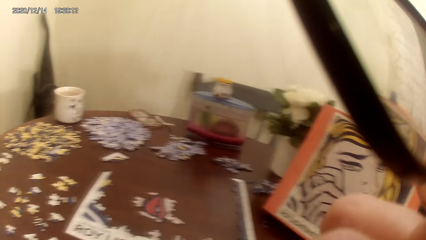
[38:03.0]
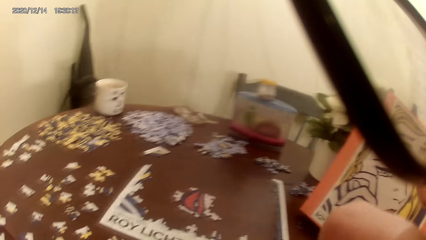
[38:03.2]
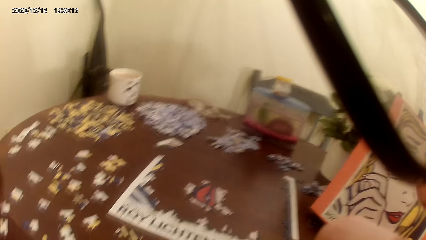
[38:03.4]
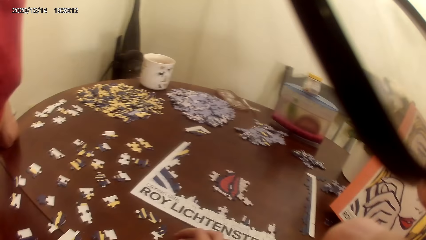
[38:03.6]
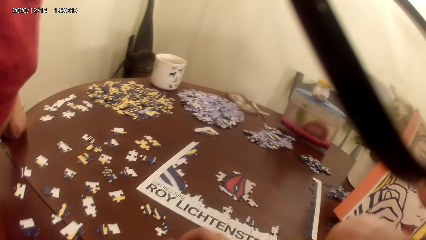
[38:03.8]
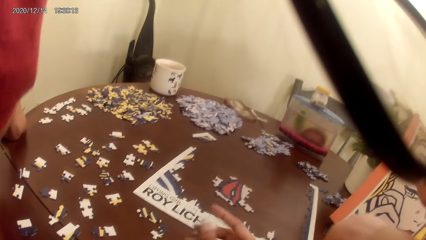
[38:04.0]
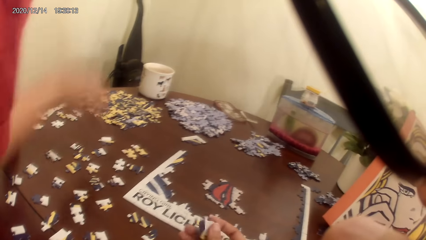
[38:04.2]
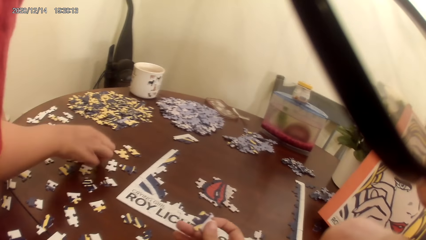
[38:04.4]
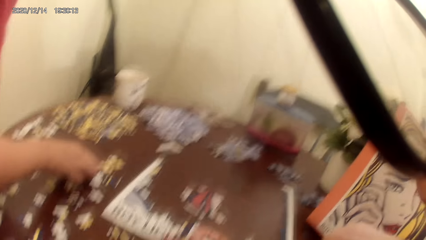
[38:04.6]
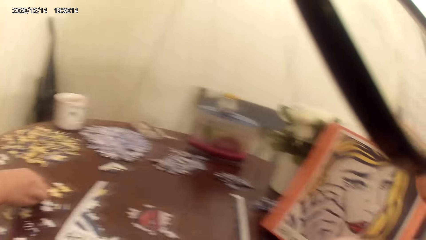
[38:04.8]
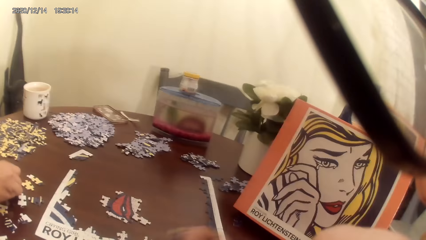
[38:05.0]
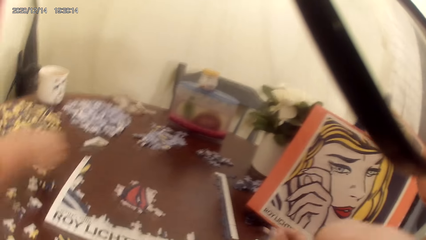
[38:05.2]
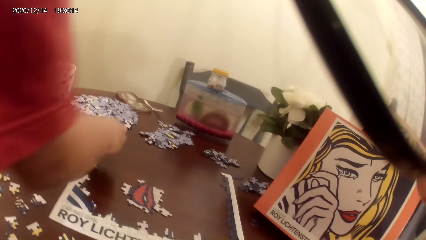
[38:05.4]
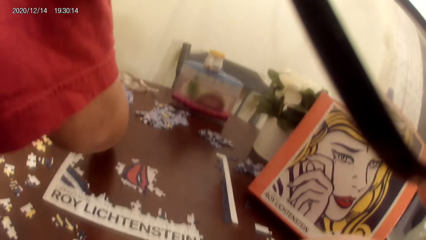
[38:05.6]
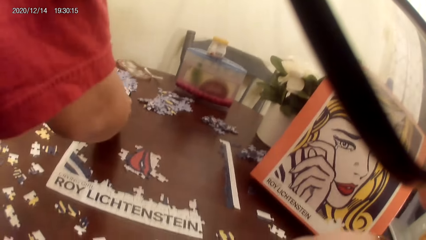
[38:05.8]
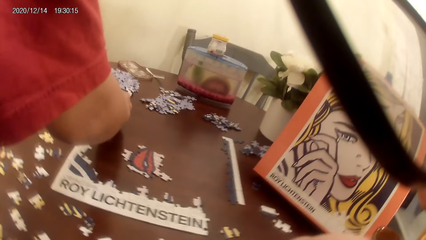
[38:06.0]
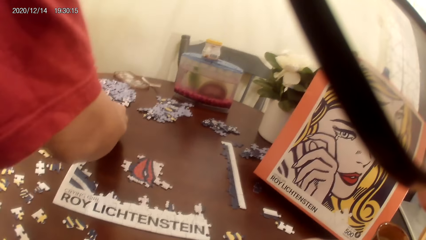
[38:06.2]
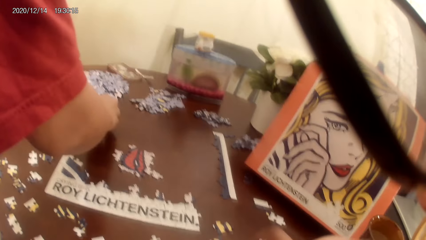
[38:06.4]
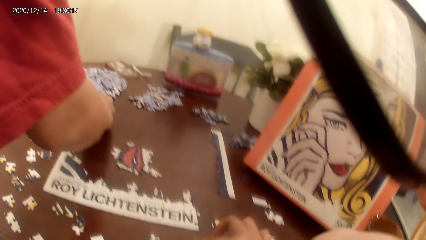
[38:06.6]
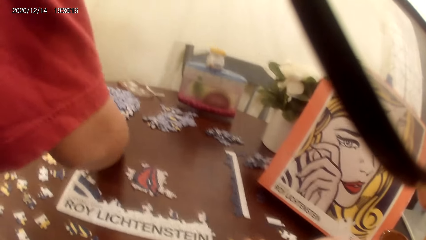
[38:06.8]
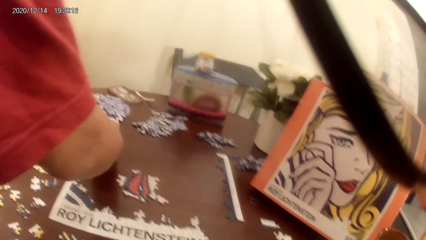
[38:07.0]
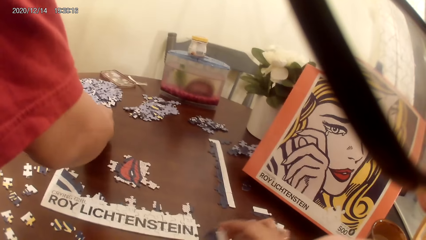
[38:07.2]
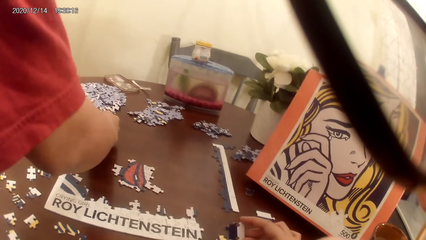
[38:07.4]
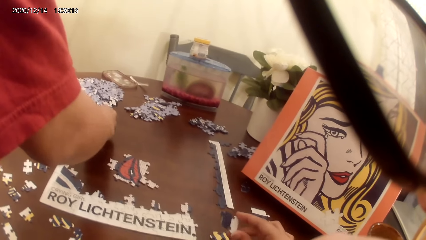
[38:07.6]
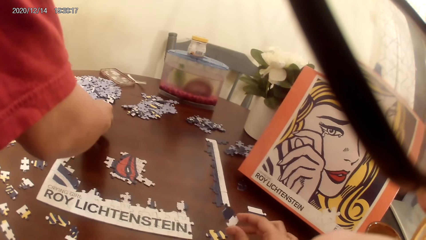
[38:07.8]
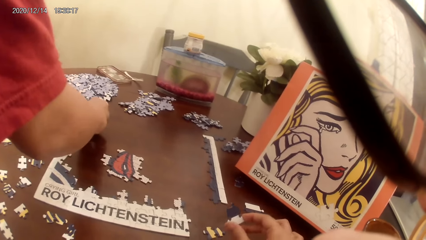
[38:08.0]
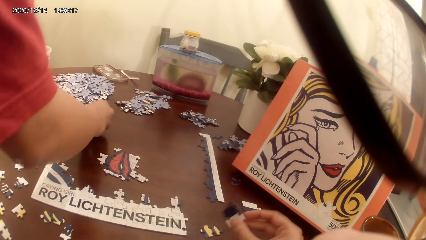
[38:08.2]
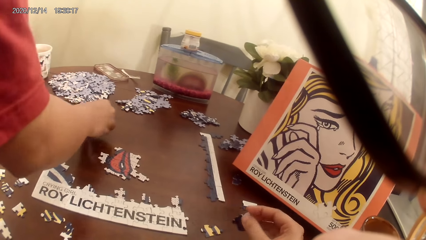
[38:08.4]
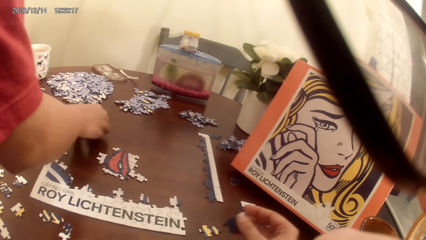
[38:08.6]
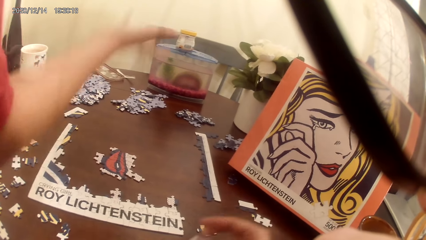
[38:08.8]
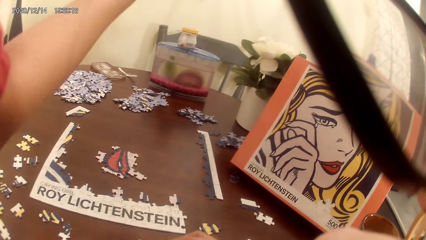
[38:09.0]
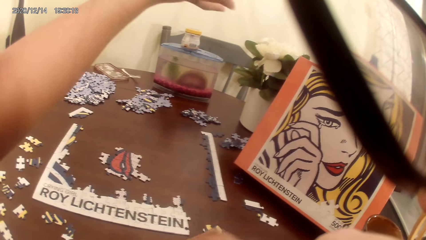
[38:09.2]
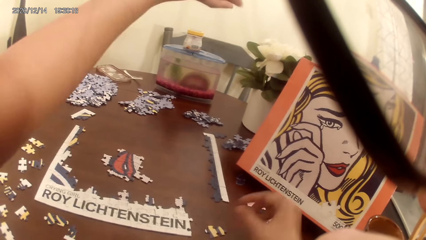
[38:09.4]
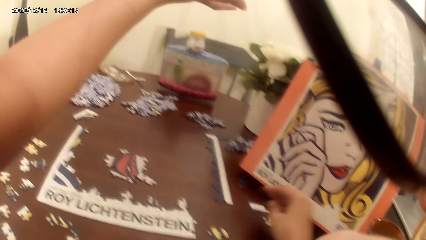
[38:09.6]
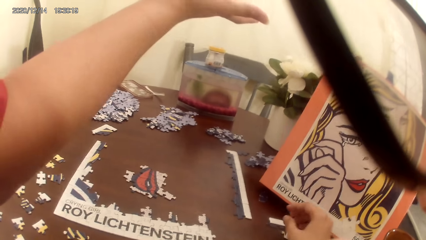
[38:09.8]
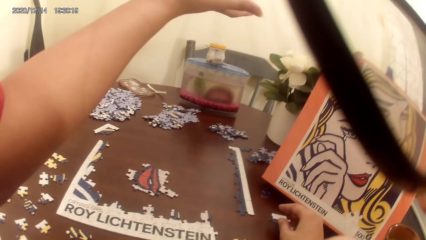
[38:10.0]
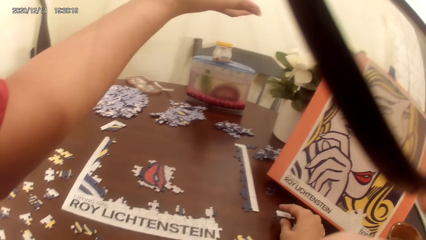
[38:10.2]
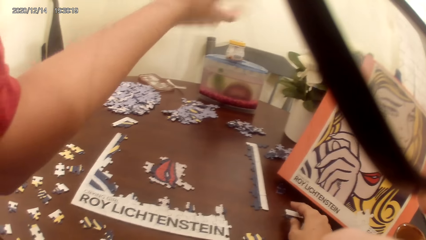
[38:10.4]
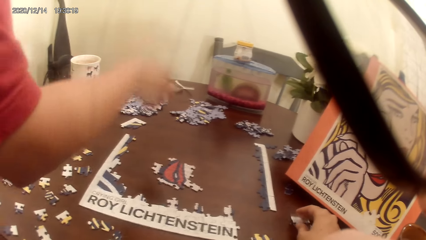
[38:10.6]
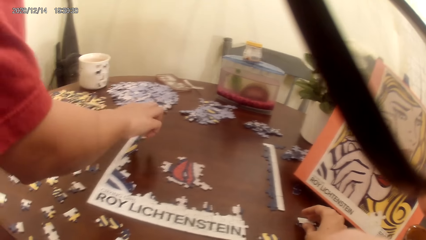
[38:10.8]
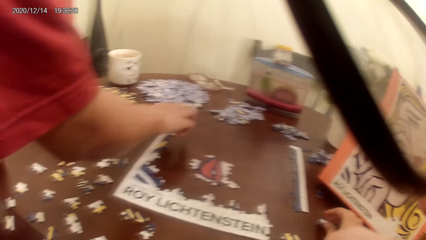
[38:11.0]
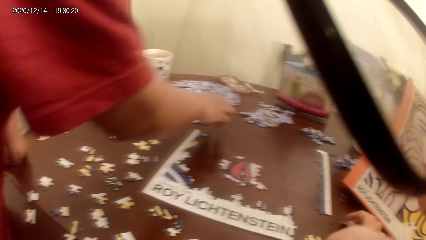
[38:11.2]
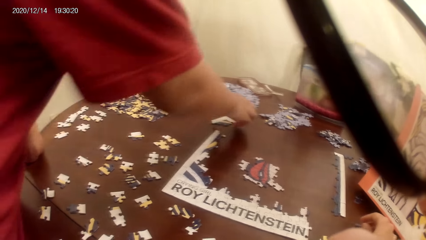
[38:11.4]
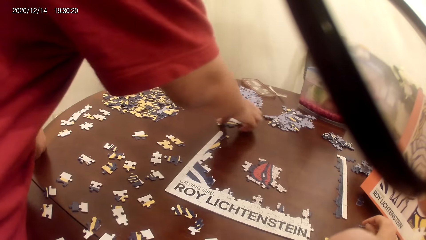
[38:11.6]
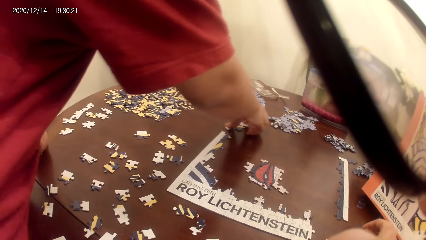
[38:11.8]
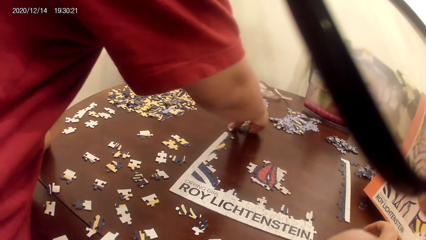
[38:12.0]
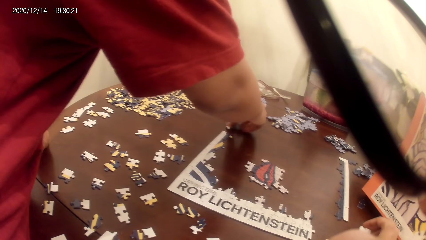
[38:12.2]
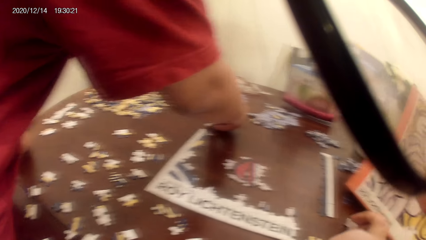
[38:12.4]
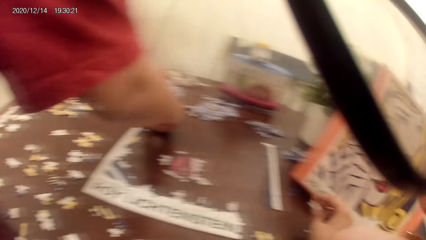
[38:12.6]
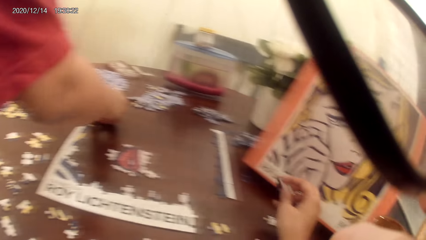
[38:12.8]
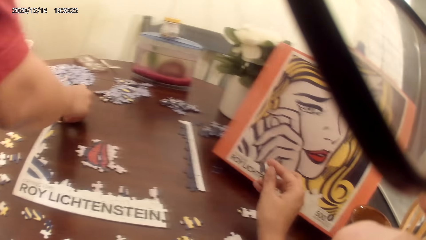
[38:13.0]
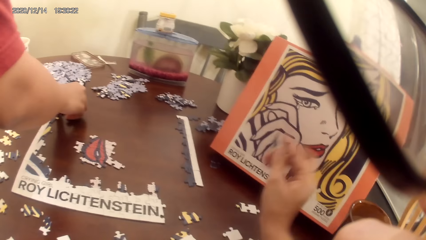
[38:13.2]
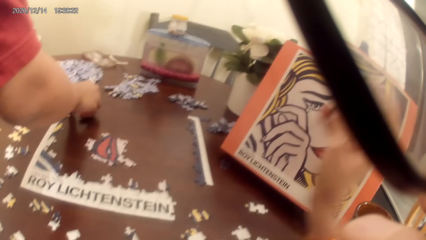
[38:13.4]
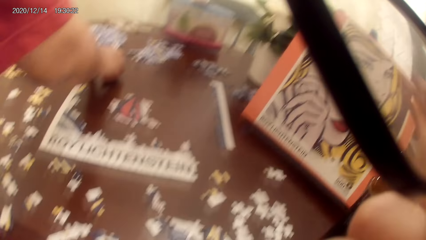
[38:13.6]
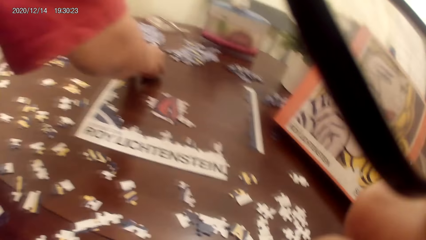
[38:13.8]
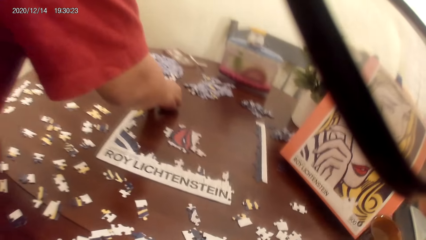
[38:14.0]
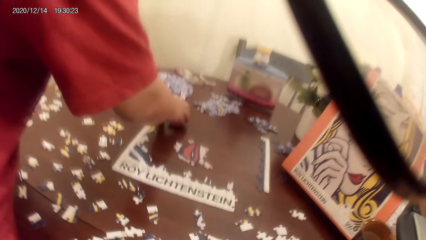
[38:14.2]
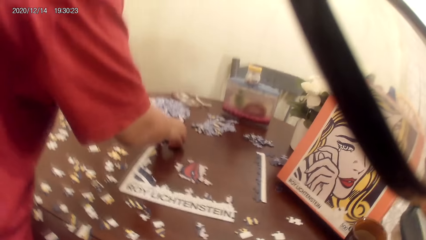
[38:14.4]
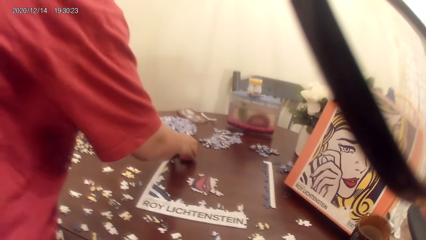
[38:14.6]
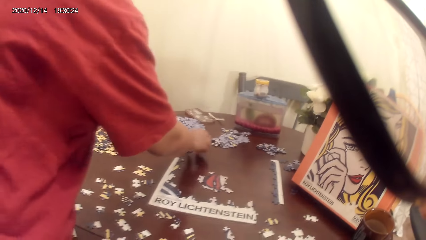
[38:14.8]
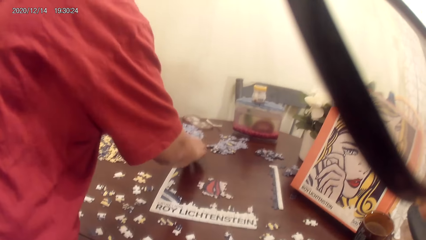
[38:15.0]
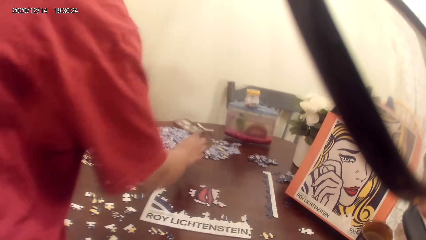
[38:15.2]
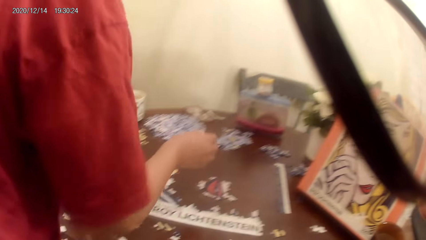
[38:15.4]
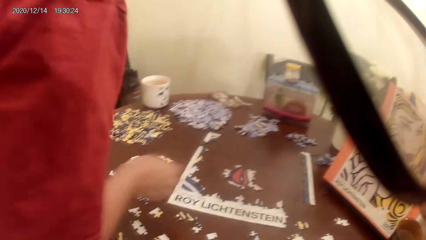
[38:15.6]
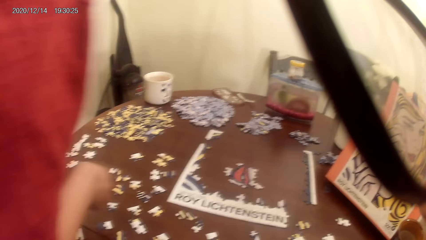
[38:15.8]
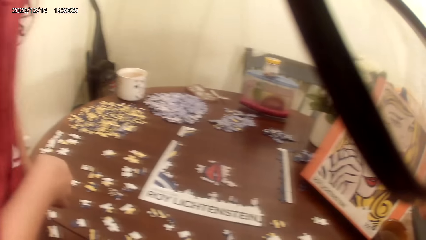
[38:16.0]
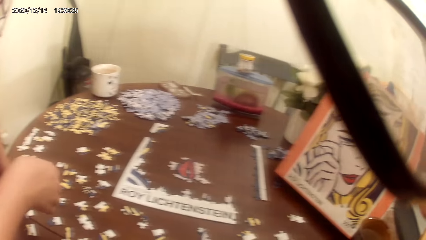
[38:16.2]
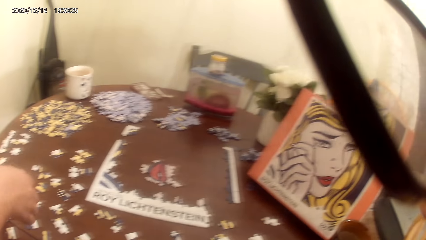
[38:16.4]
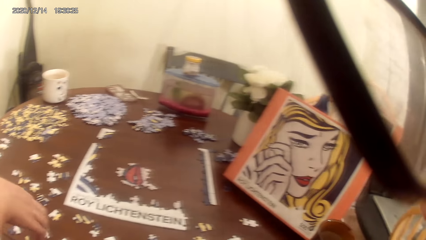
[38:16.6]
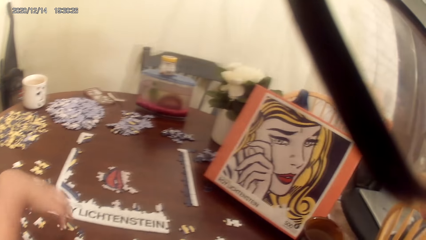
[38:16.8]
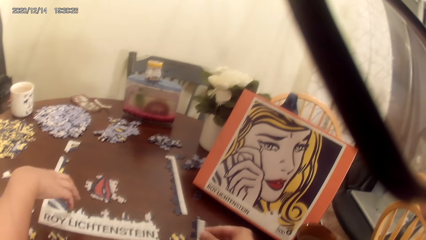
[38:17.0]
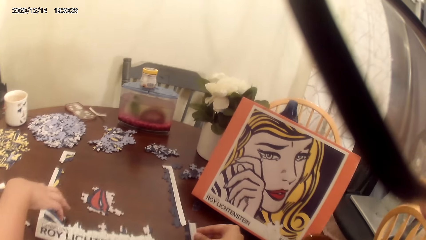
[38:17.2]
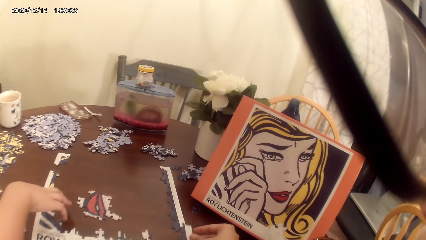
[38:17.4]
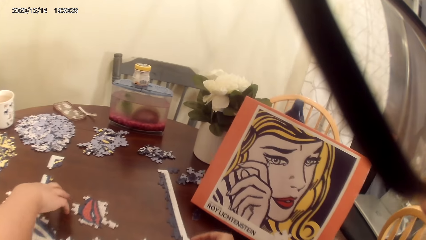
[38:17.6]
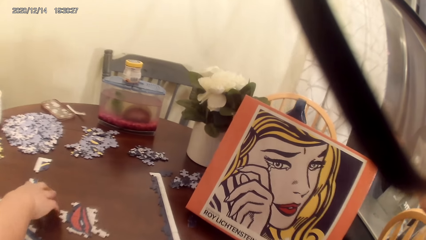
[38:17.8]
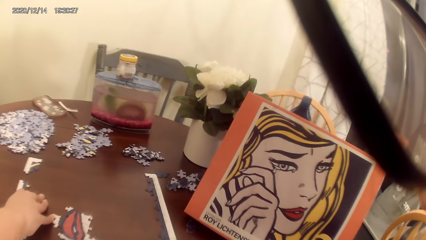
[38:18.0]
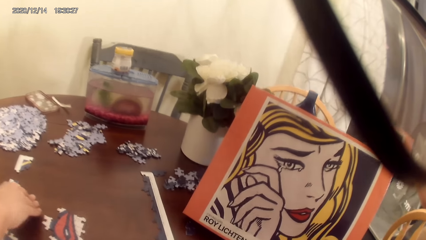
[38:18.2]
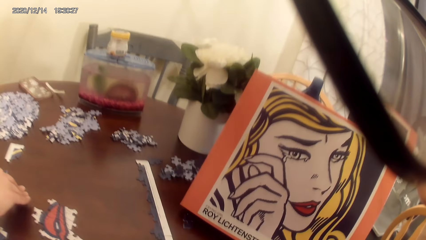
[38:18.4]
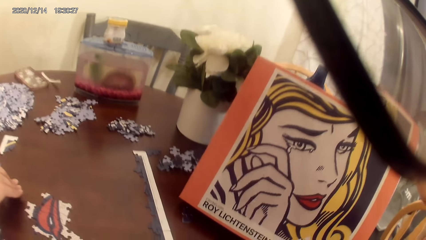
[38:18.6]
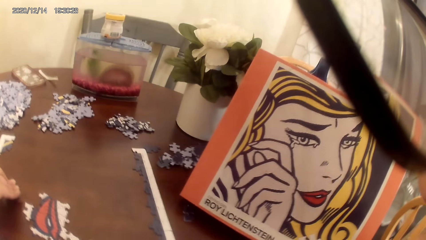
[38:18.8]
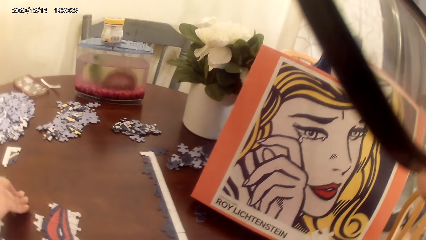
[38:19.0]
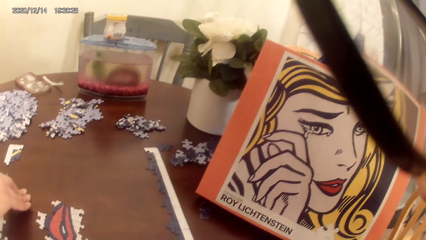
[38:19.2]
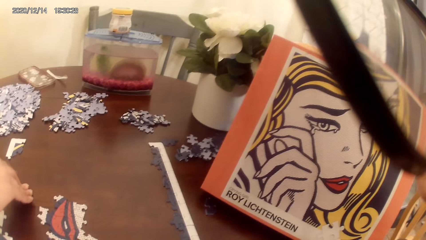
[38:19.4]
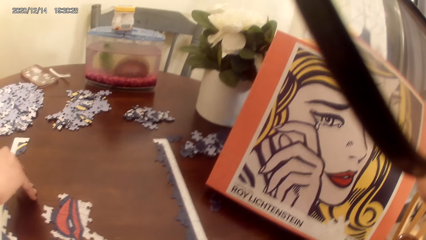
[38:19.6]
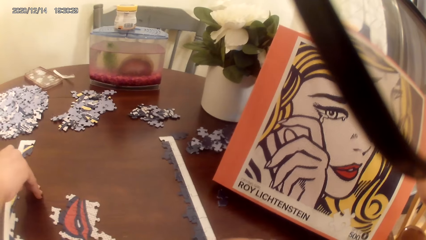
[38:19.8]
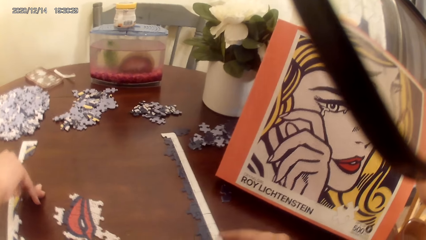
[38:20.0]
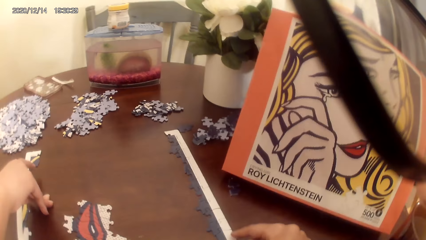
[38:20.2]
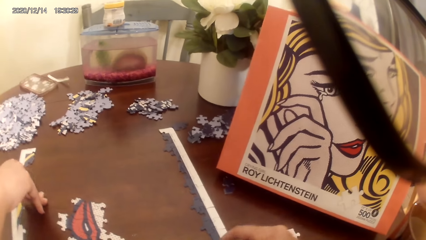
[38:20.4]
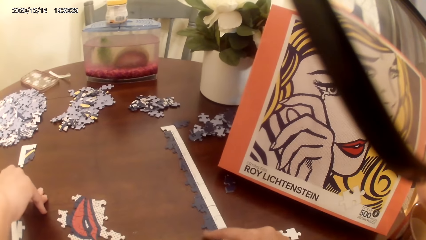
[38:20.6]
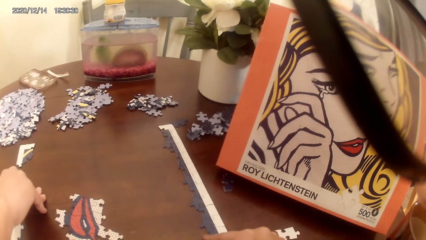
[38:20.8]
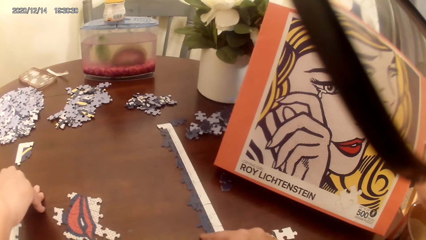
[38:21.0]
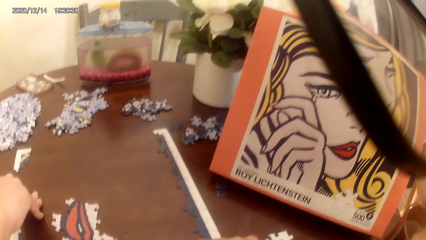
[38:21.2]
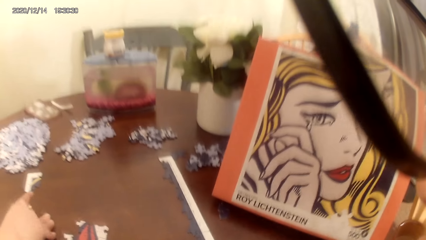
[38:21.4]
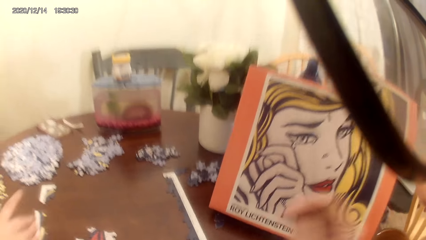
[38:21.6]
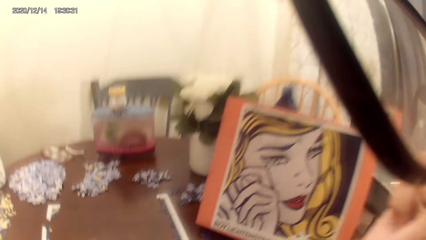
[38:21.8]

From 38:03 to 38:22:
The camera wearer plays a puzzle game with a woman. They converse with the woman. They look around the table. They play the jigsaw puzzle on the table with the woman. They converse with the woman.
